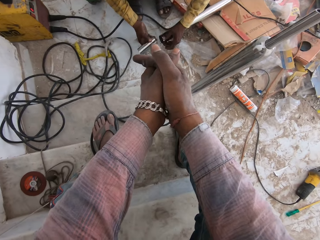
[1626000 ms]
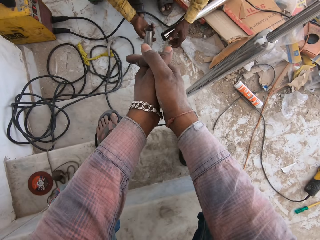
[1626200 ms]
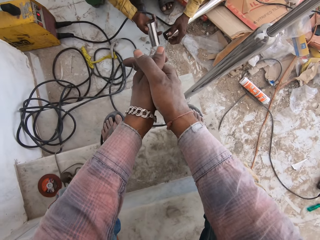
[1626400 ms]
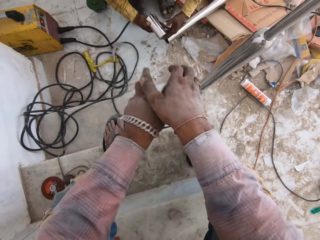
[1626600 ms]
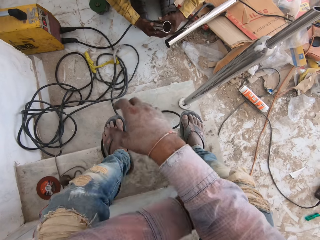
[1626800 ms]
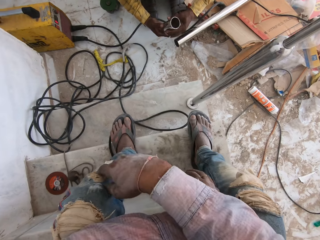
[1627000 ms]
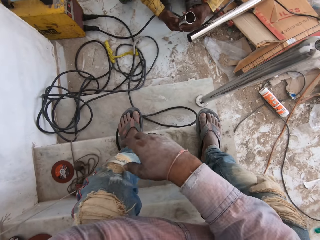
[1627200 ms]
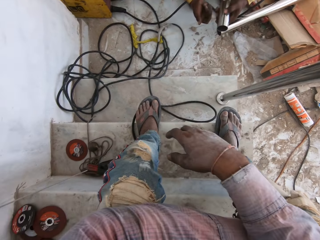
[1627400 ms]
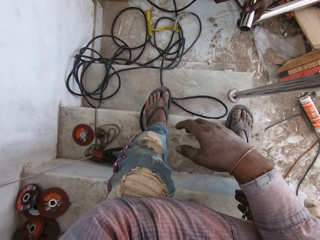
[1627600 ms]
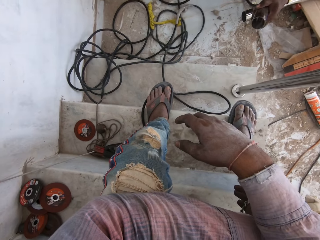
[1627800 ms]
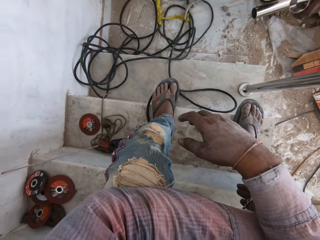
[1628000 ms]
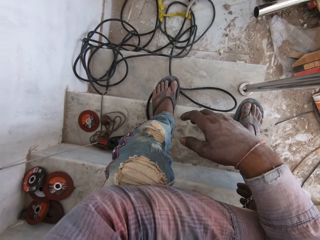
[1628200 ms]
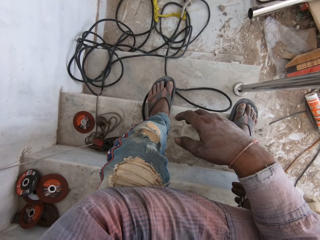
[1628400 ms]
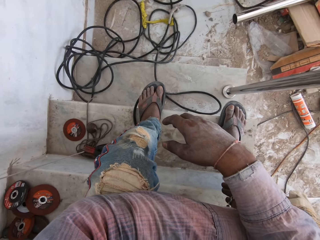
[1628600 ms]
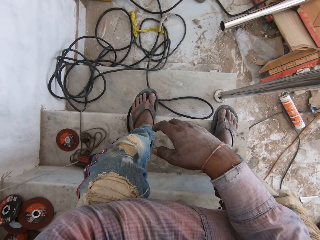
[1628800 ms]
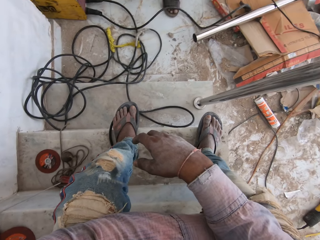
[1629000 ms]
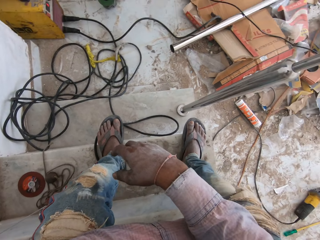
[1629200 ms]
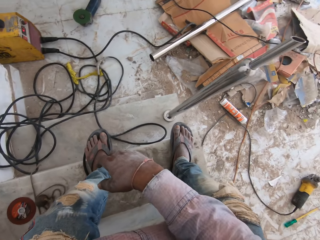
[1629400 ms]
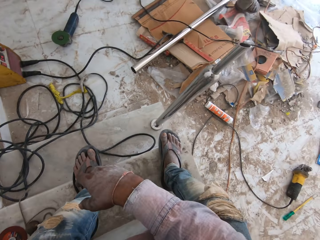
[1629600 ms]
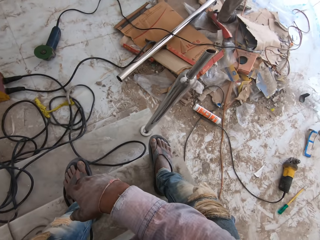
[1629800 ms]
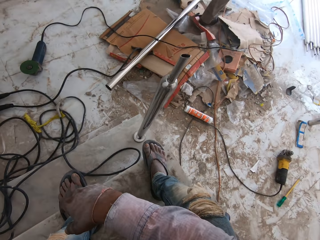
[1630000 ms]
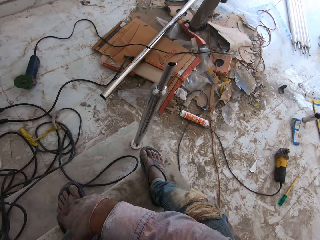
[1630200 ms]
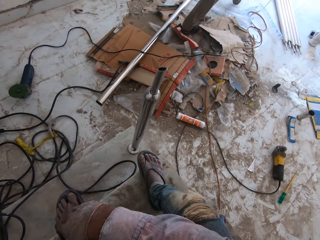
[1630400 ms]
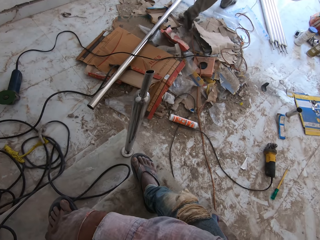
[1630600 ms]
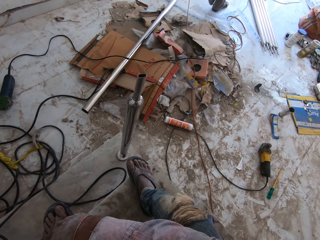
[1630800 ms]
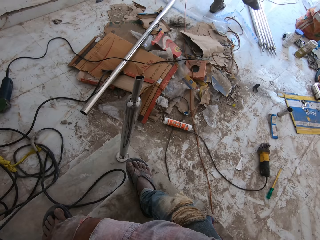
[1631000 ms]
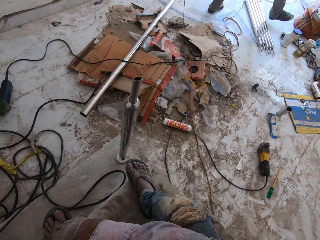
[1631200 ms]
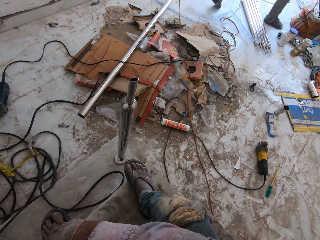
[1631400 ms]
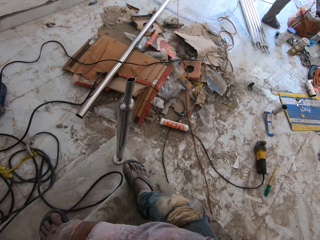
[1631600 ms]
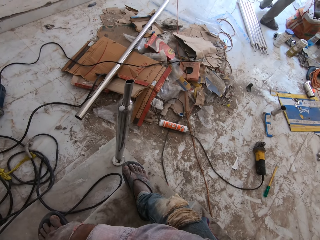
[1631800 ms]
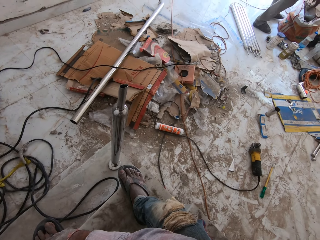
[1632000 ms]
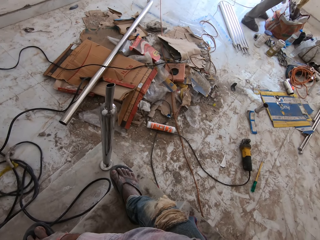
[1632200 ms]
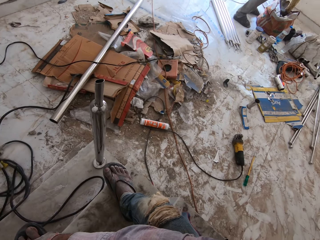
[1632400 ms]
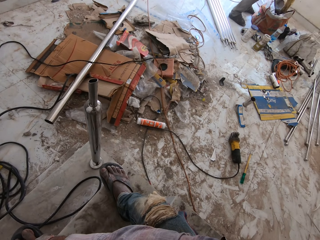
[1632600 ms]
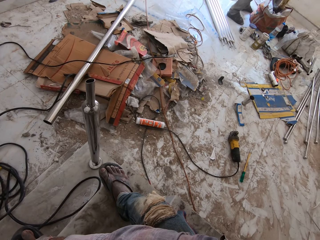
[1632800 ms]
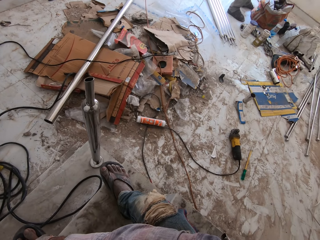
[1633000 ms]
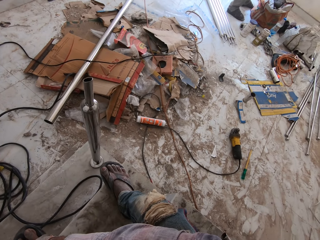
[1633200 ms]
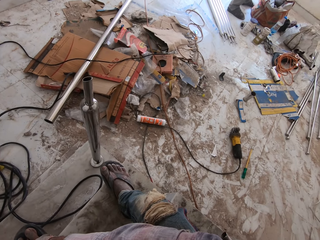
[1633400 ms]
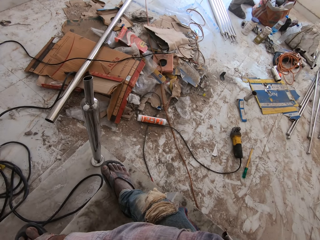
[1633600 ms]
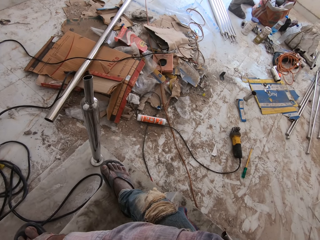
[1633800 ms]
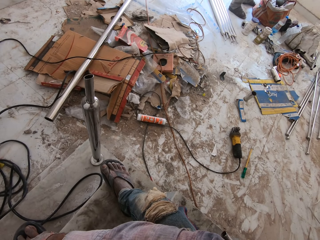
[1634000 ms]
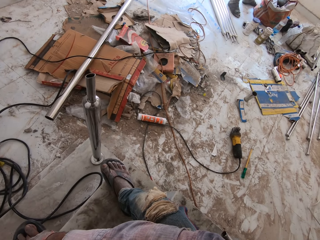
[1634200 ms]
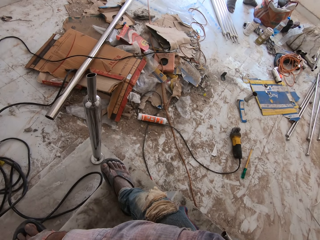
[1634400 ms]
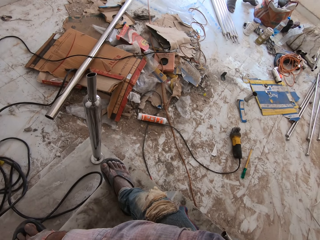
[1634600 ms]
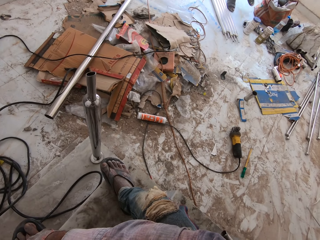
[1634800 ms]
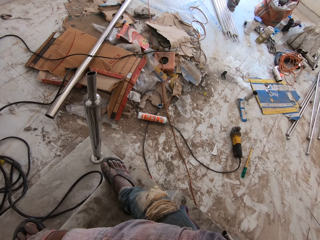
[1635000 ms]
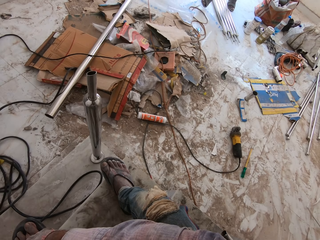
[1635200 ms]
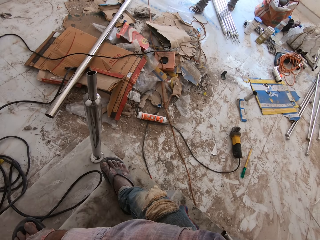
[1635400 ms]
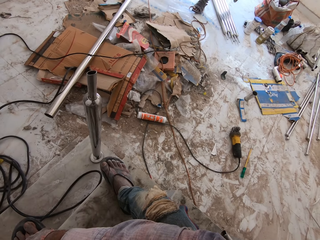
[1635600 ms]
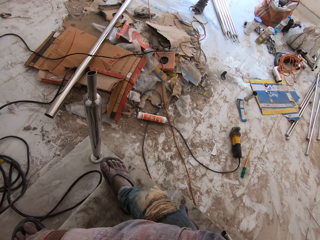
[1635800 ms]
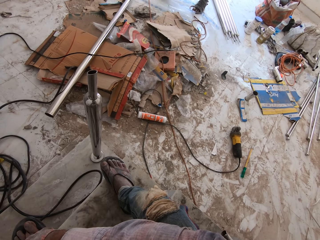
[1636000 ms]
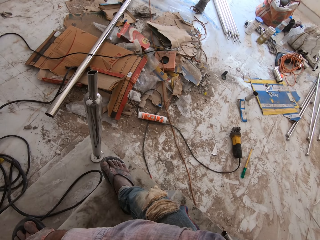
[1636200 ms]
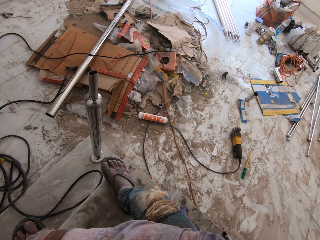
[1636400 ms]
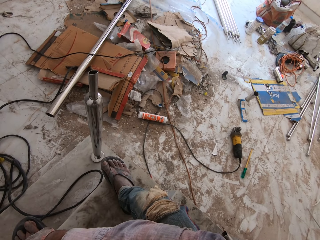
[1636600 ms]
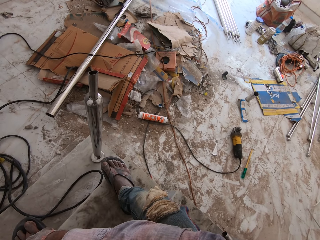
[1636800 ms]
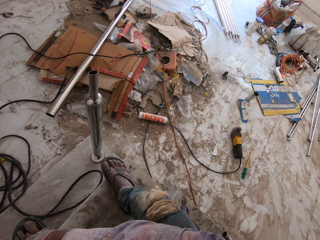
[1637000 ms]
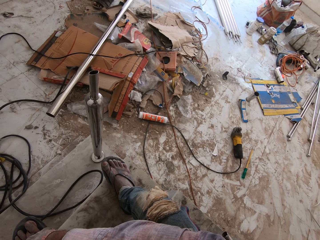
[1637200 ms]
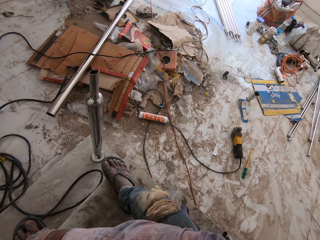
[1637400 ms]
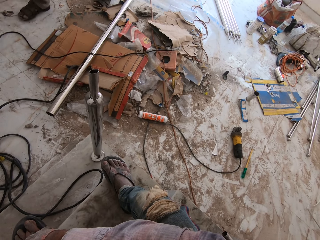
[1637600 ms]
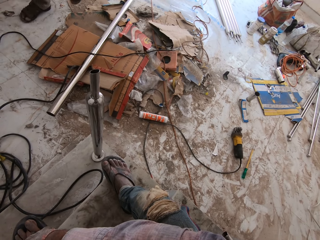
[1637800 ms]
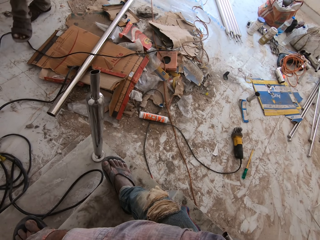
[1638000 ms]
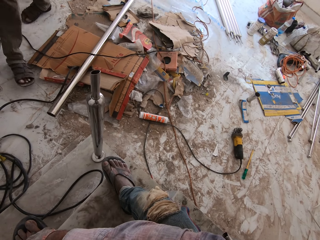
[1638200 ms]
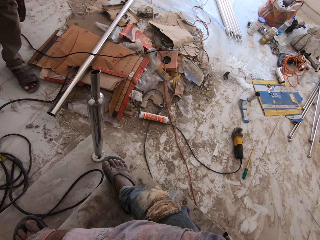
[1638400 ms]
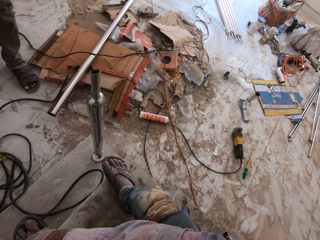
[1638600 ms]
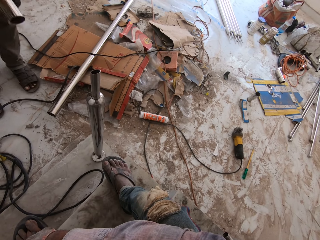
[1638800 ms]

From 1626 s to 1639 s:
A man lifts metal. The camera wearer looks at another man. The first man walks away and picks something from a sack. Another man walks around.

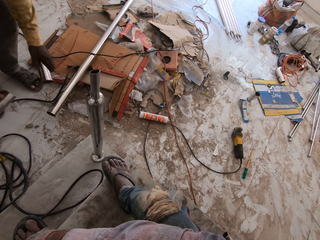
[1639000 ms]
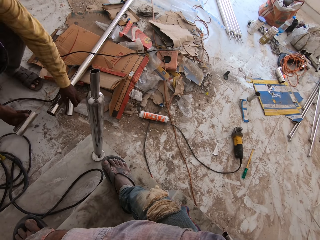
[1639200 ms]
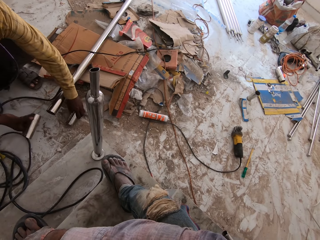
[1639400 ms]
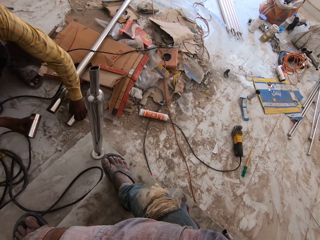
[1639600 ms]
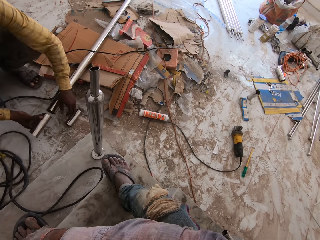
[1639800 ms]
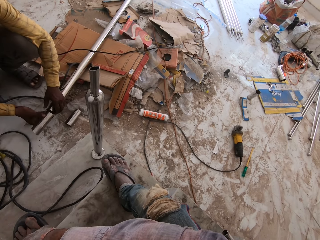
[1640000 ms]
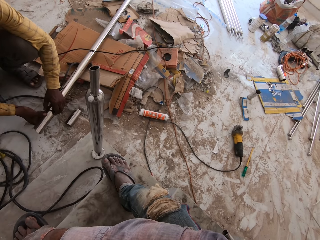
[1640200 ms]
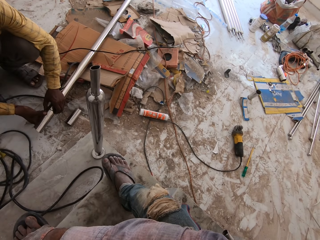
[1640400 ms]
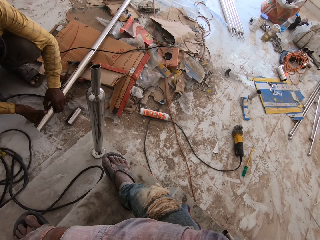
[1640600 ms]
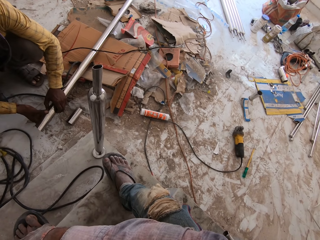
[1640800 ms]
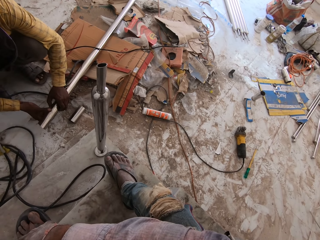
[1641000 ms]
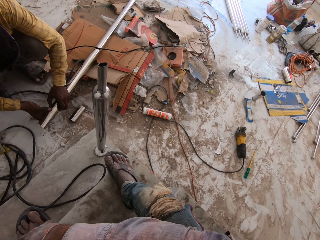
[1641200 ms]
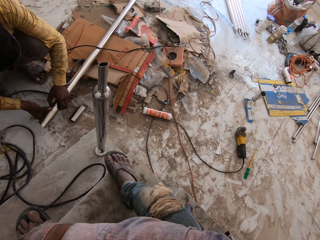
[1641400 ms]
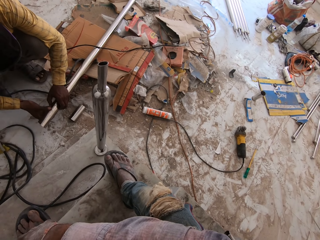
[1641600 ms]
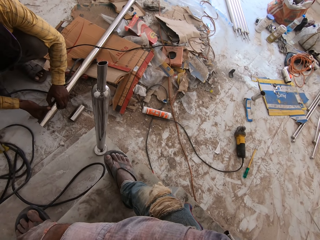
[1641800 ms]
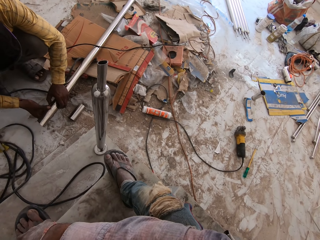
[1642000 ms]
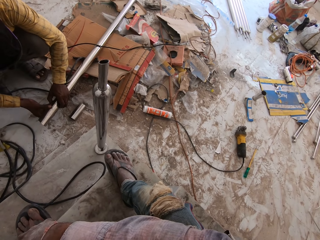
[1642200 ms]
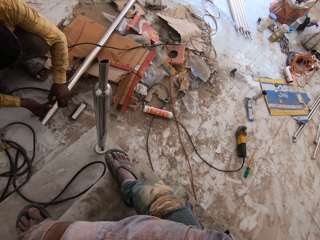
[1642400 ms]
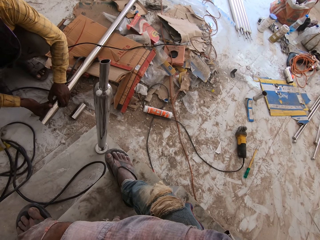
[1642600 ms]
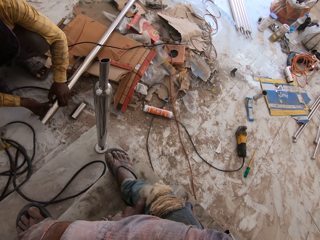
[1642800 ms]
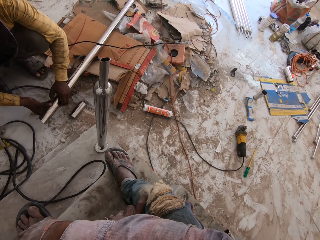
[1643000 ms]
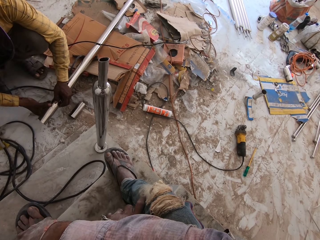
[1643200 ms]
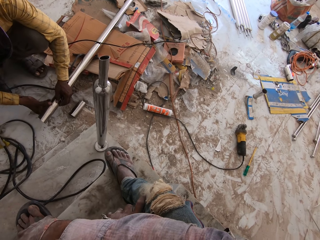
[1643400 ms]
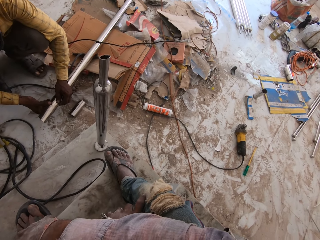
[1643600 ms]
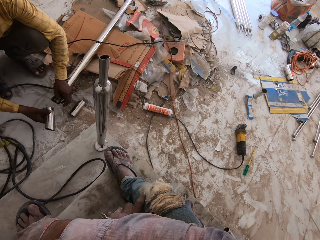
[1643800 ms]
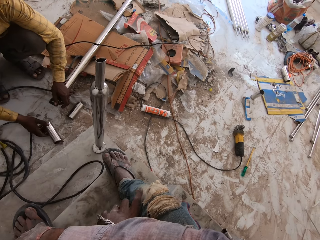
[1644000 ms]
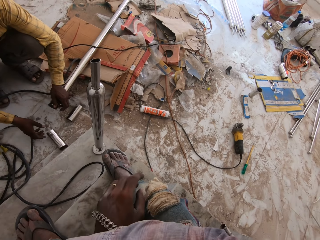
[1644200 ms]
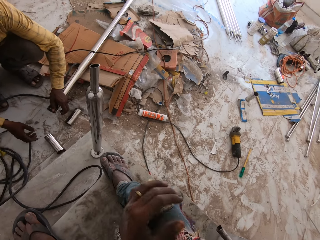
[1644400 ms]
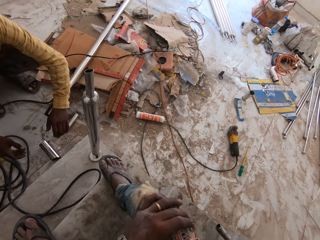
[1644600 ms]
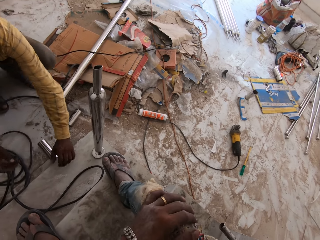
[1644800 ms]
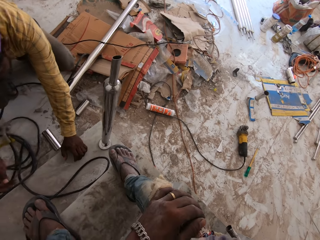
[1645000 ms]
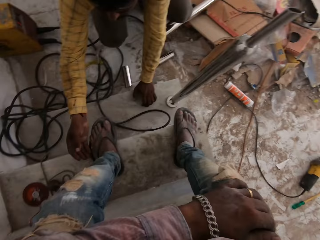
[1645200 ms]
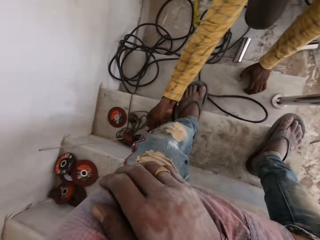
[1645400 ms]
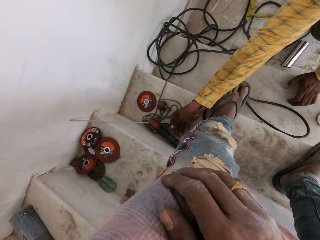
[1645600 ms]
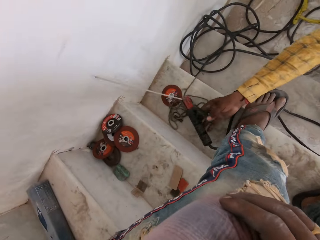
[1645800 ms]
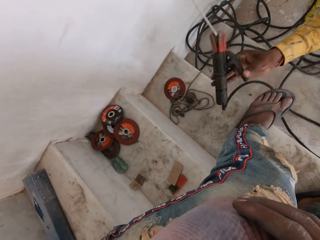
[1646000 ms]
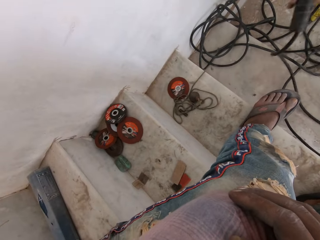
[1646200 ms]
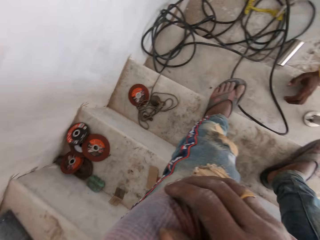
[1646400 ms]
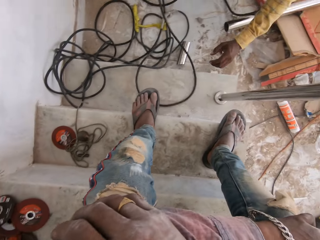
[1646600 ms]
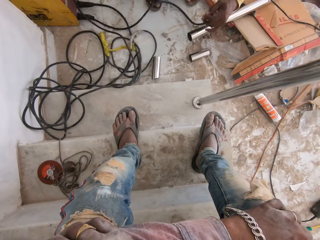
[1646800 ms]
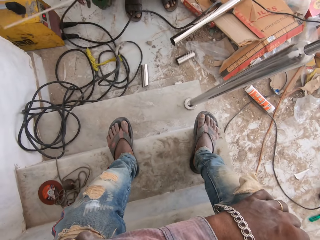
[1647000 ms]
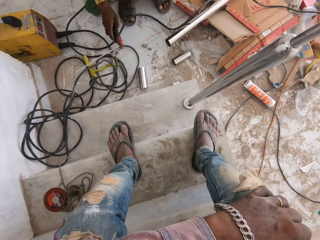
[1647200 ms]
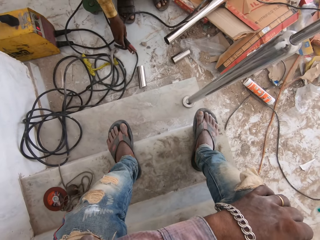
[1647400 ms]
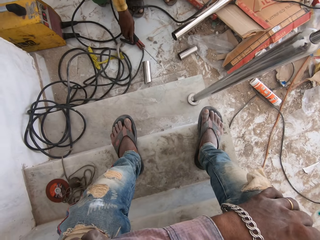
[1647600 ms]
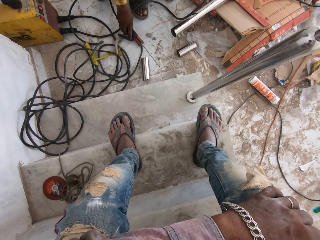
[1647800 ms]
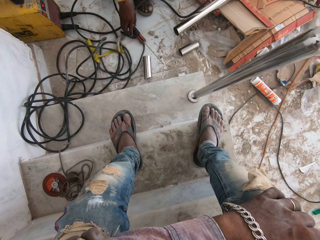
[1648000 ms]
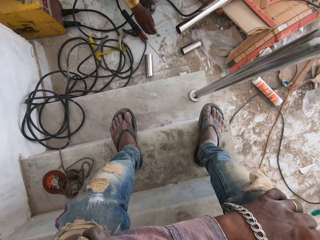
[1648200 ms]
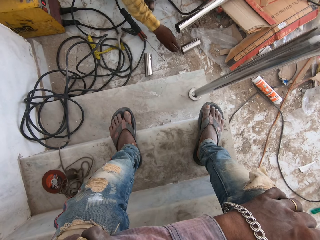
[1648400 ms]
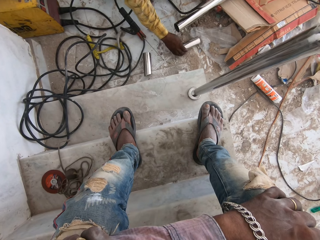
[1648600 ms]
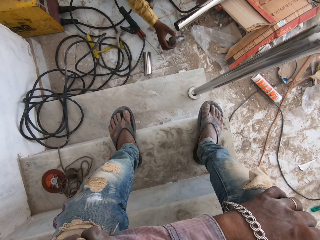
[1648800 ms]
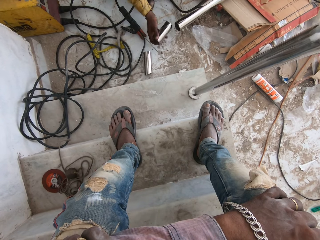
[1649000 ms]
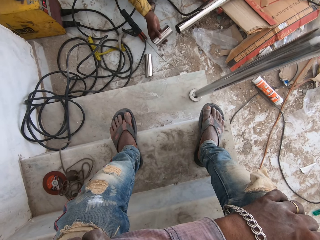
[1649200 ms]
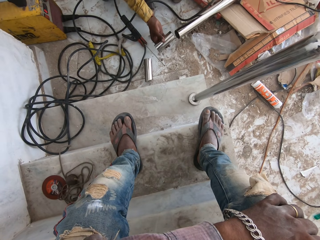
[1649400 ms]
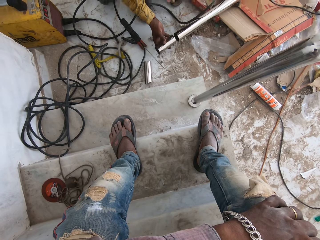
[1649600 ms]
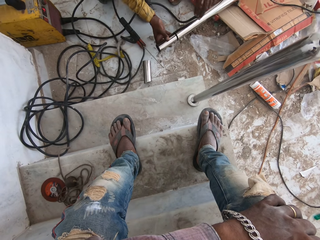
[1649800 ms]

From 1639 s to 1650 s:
A man puts down the metal. The man fixes the metal bar together. The man puts down the metal again. The man picks up a welding stick and takes the welder machine. The man puts down the welder machine and takes the metal.
